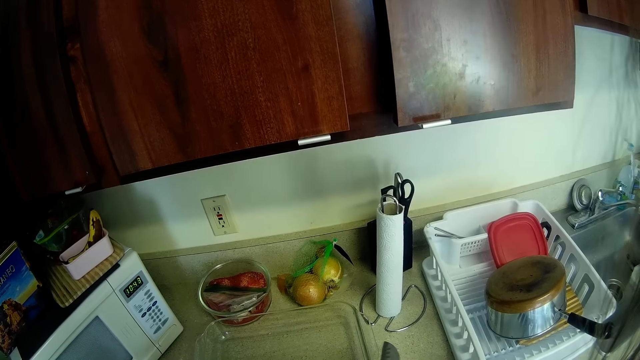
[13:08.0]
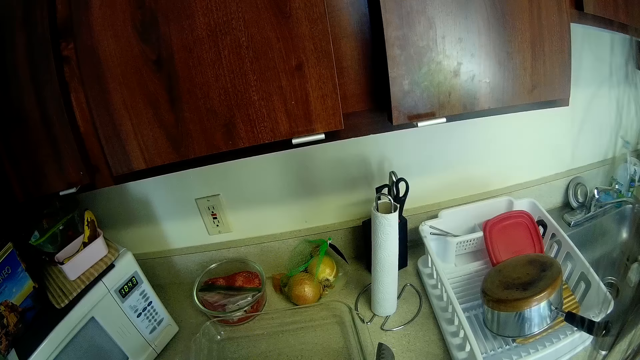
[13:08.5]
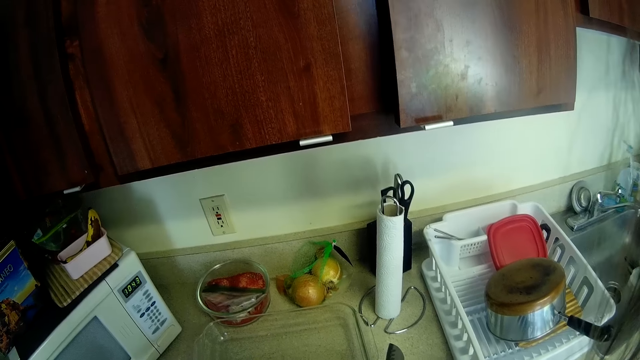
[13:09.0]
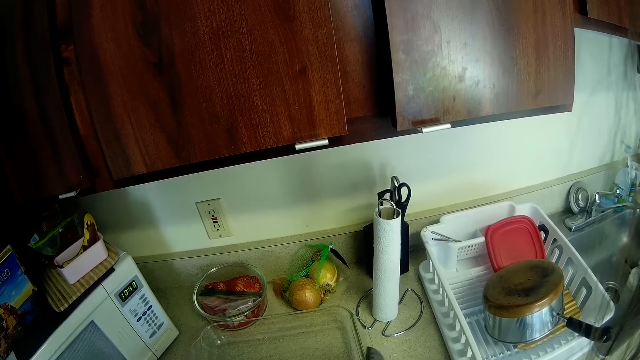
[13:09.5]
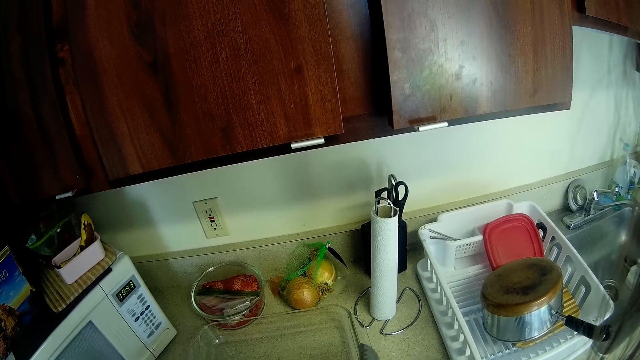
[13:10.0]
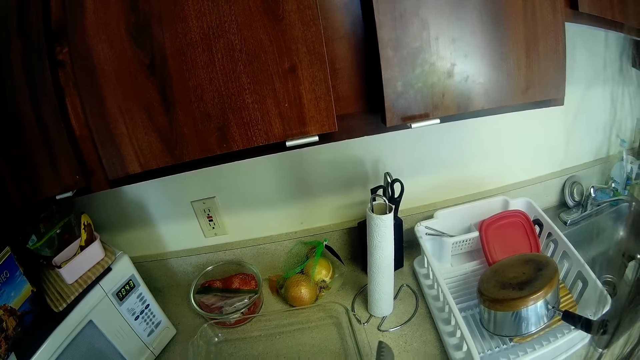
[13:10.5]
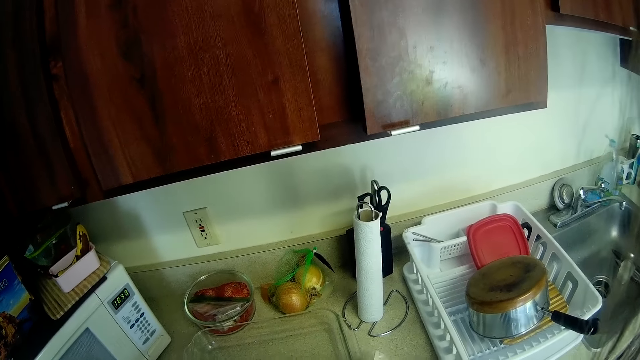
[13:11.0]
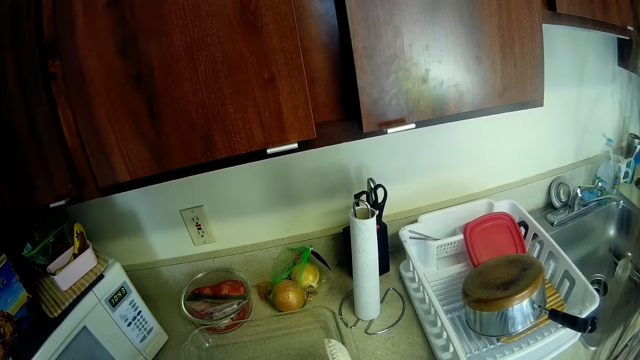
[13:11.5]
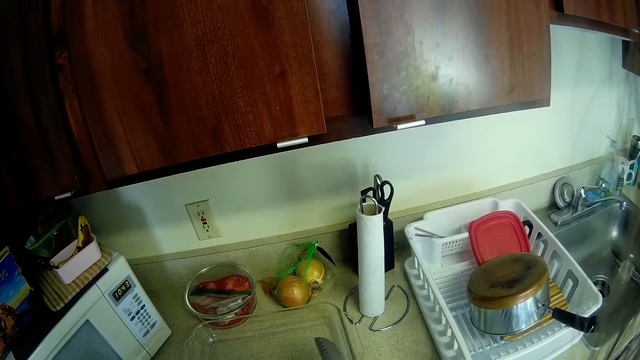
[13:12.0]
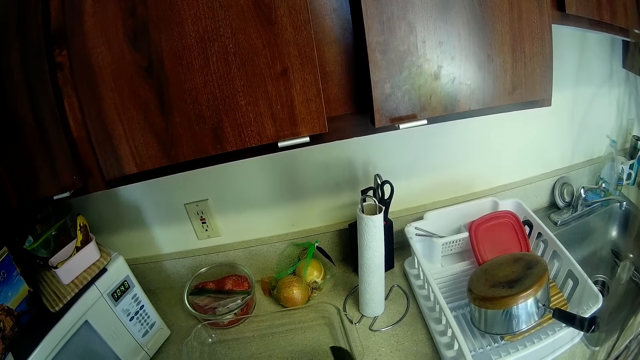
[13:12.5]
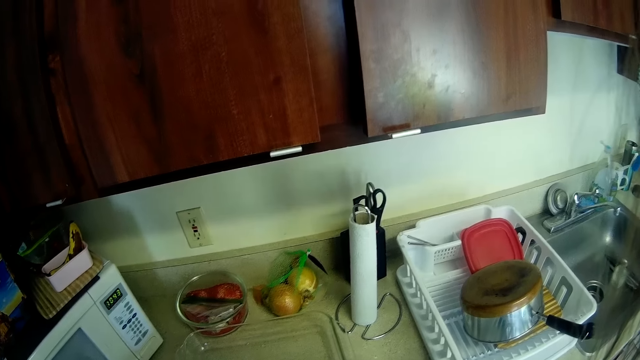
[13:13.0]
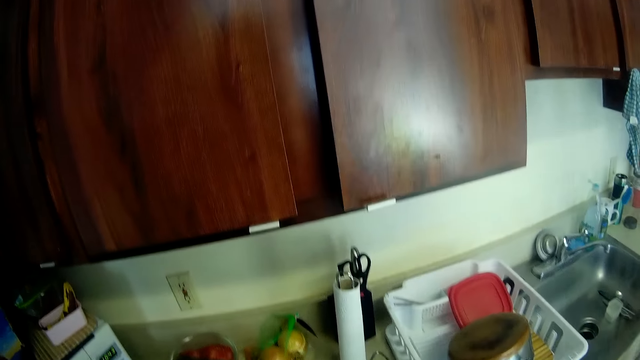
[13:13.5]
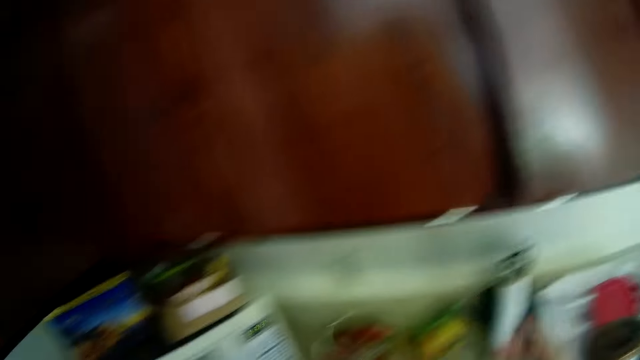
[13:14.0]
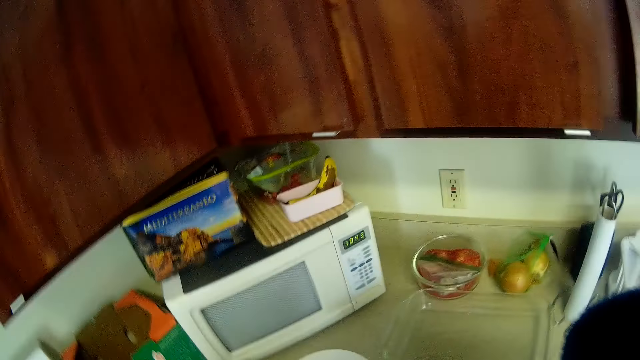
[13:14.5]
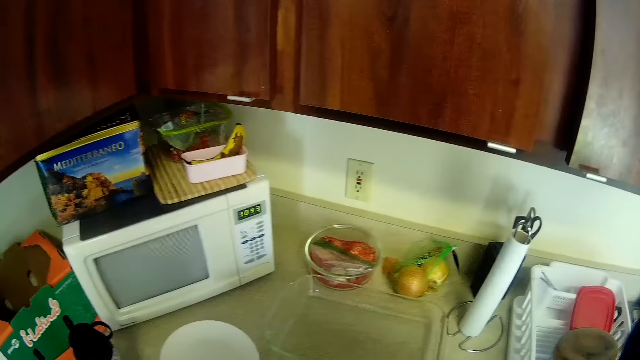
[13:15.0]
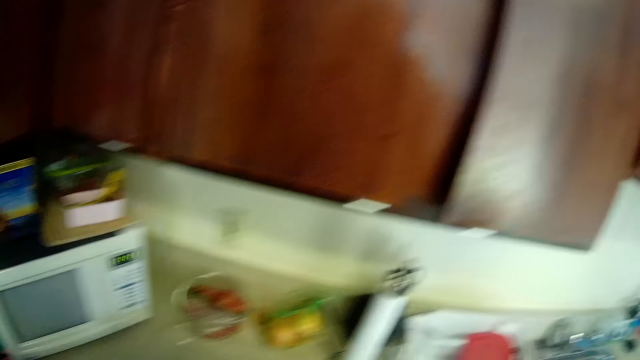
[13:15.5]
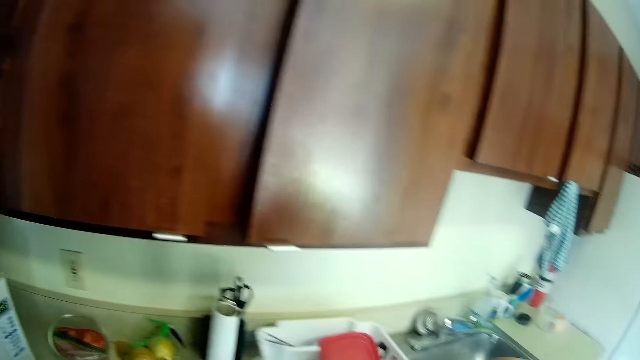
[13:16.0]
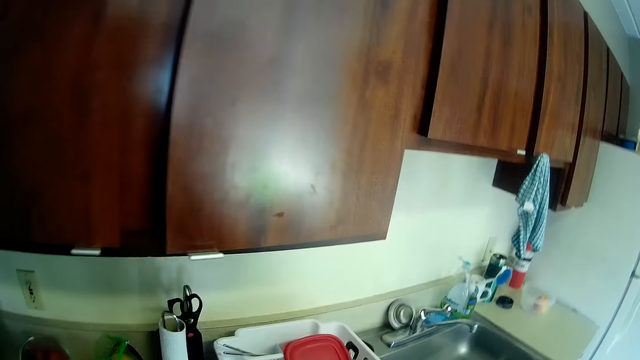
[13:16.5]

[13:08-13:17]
The camera wearer raises up her right hand. She adjusts the head camera.

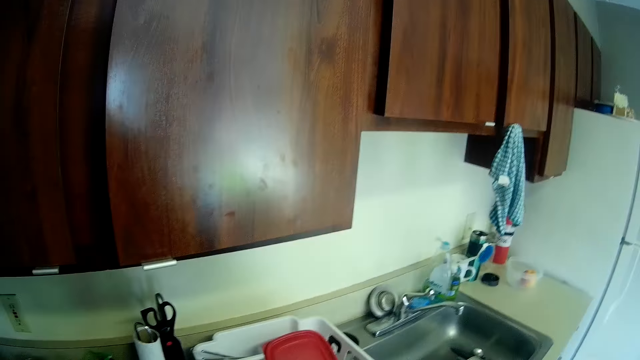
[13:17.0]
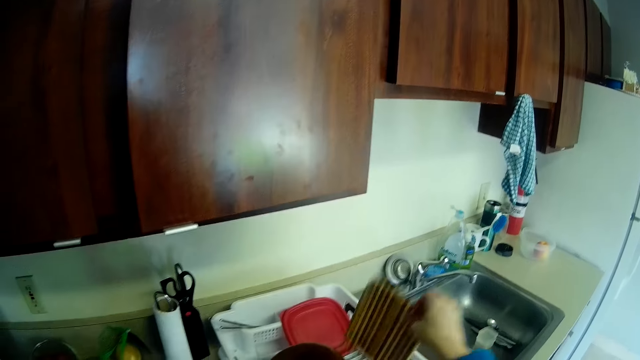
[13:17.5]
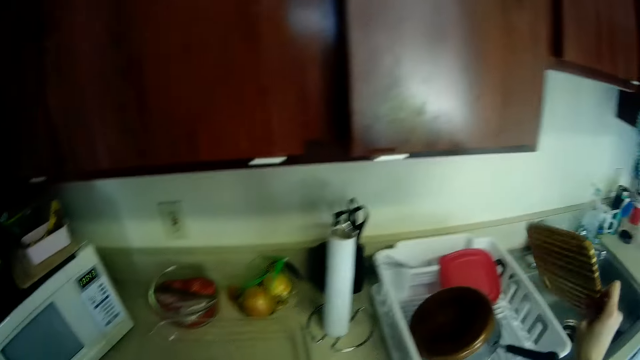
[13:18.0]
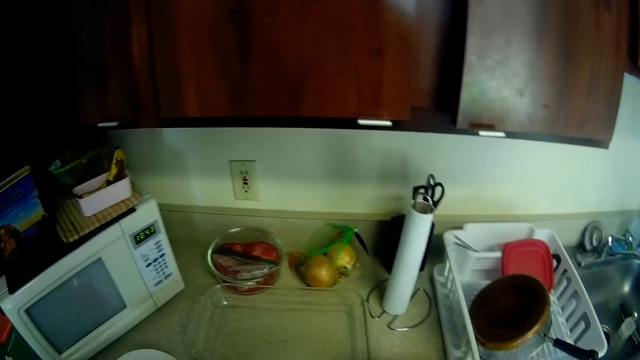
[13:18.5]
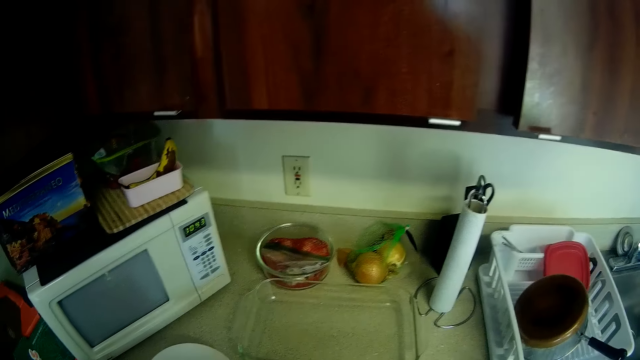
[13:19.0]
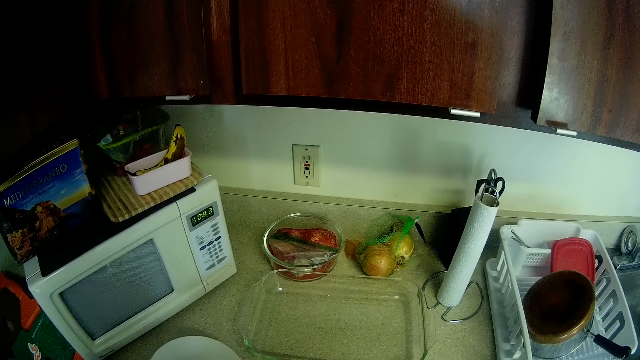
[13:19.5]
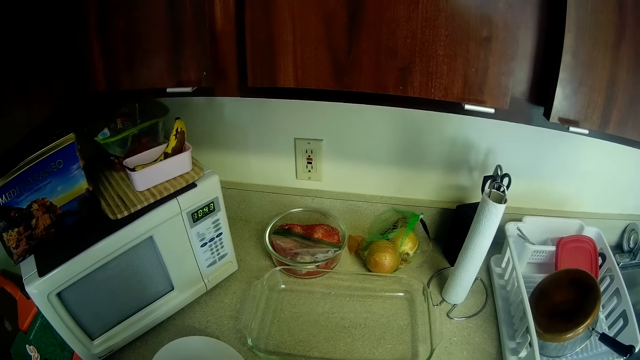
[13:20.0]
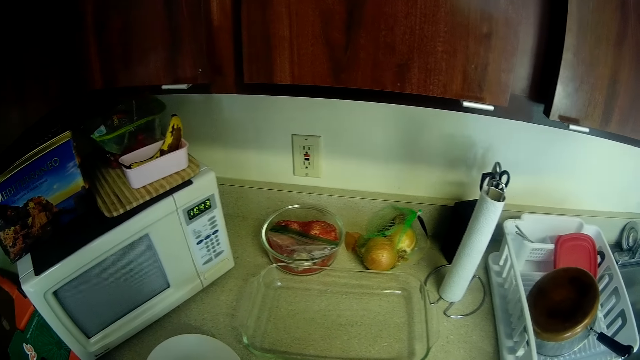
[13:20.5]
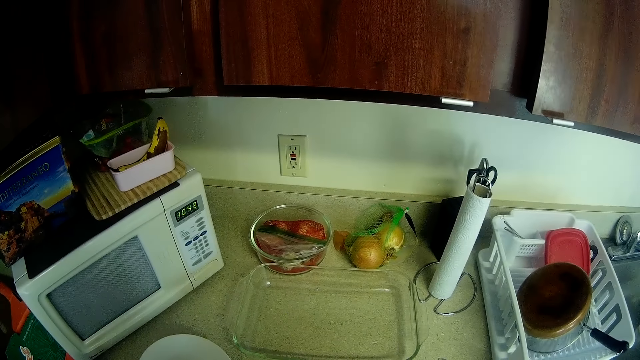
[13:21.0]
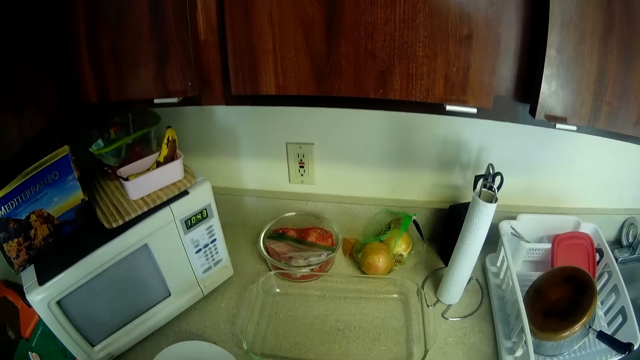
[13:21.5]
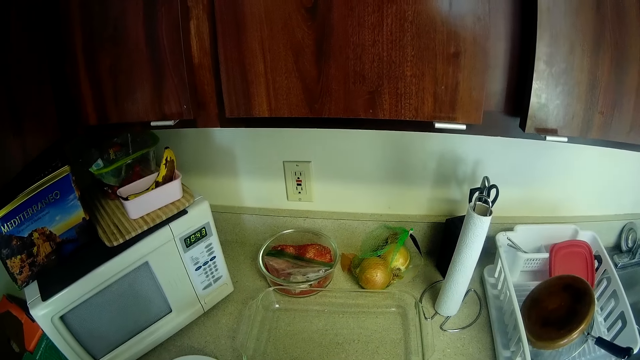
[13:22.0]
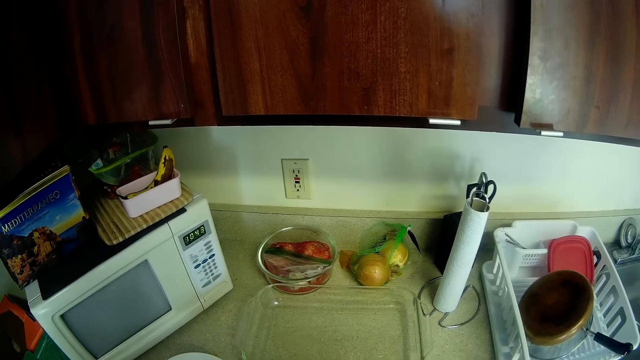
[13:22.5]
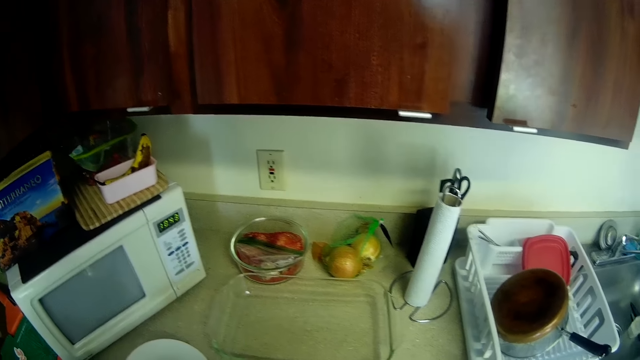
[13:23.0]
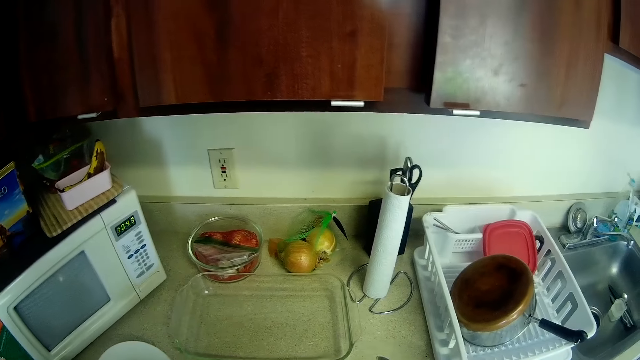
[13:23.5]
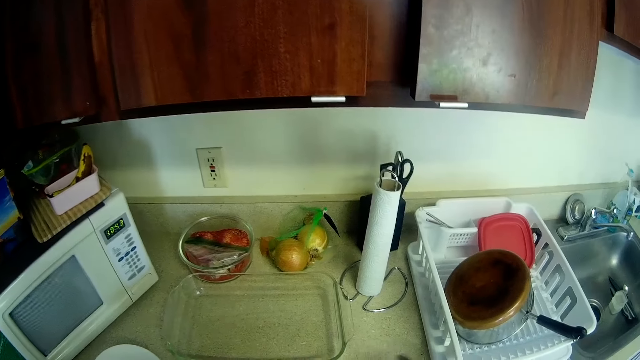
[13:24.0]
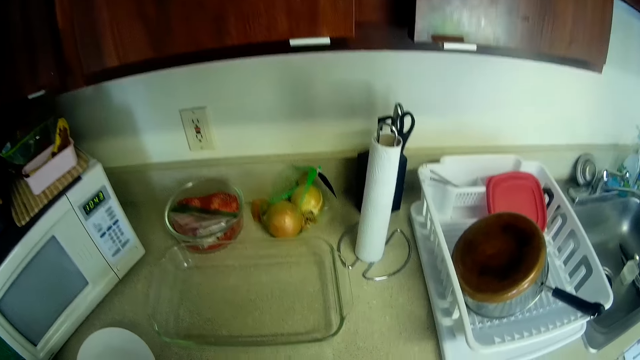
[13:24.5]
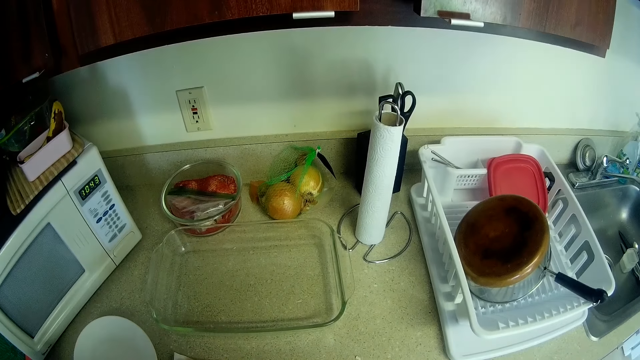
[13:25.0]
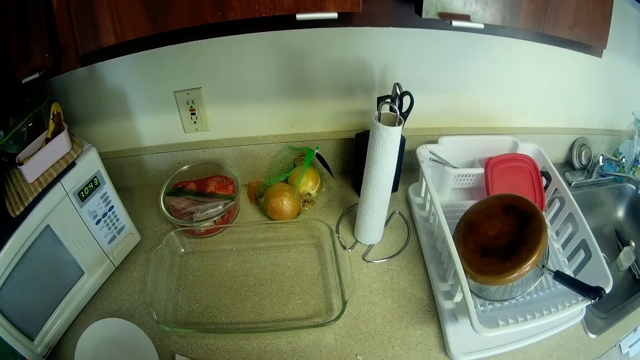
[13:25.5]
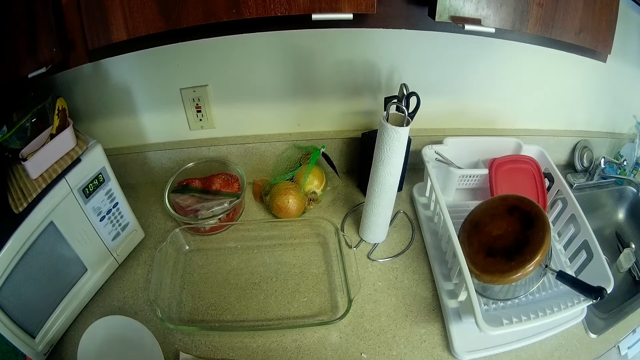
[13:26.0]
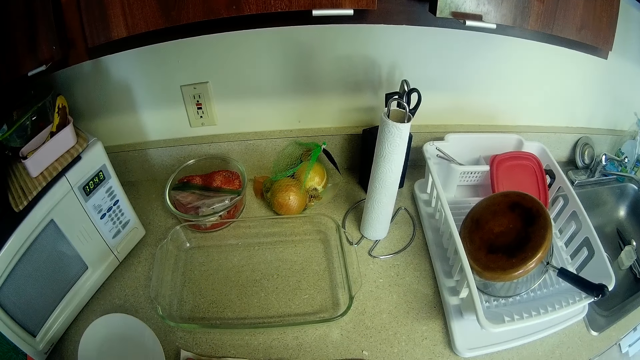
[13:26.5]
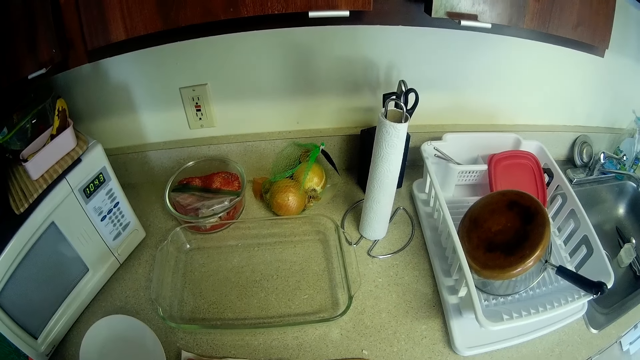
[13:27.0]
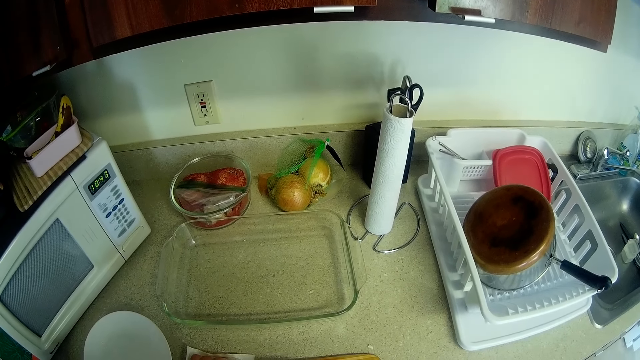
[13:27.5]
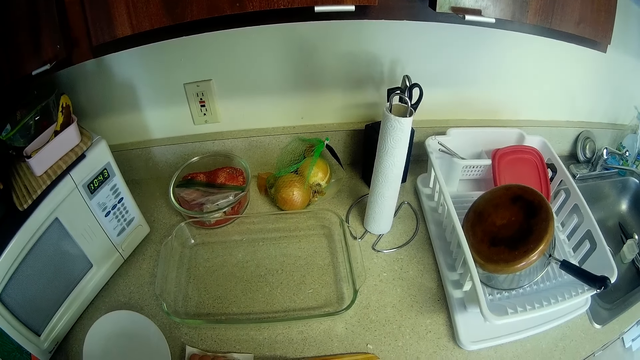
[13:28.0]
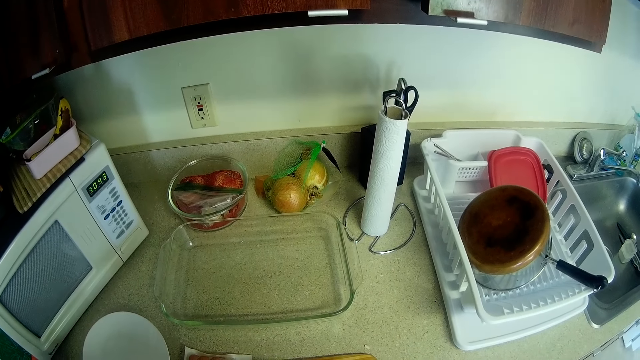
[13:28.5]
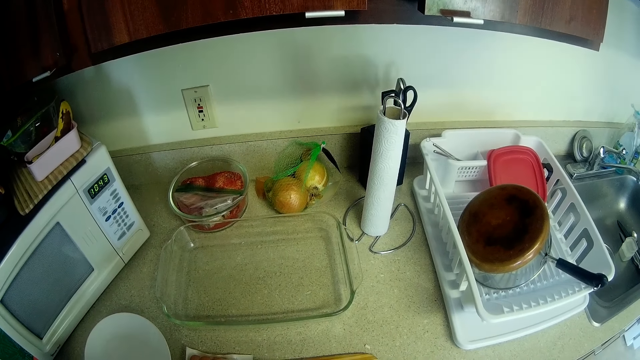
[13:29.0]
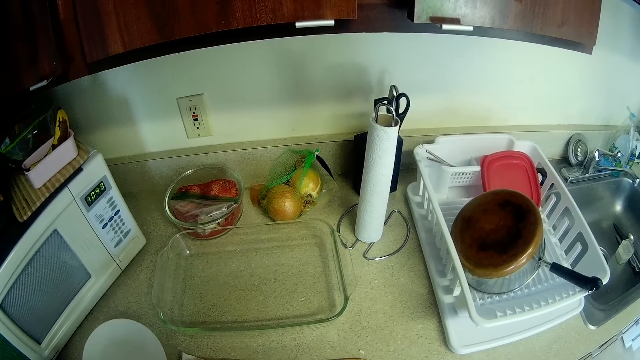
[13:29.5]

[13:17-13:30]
The camera wearer picks up a chopping board from the plate rack. They pick up a knife from the kitchen worktop. They stand in front of the kitchen worktop in the kitchen.
